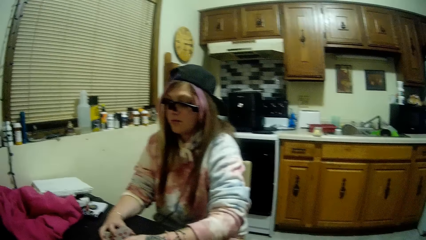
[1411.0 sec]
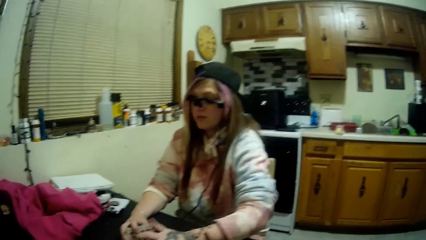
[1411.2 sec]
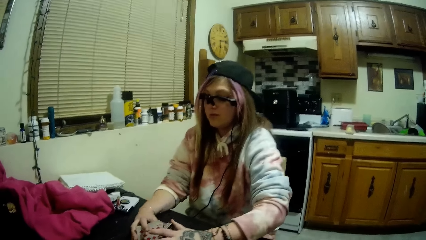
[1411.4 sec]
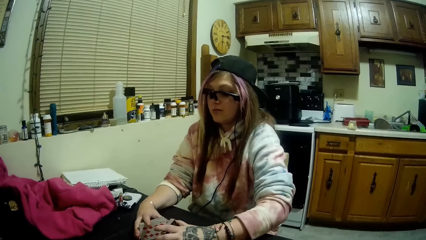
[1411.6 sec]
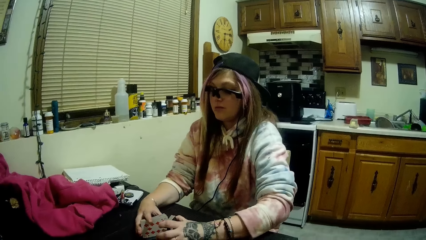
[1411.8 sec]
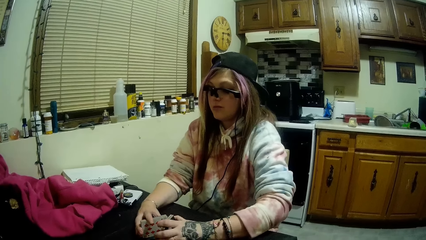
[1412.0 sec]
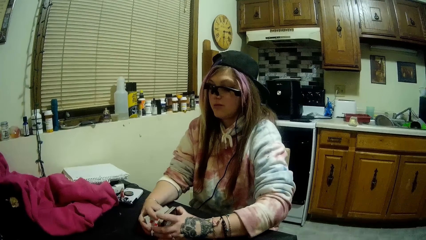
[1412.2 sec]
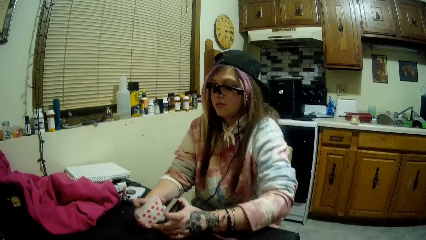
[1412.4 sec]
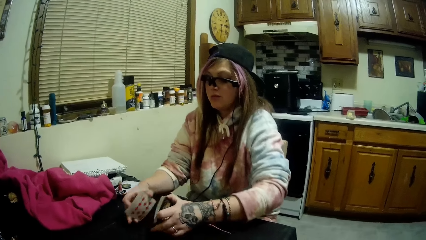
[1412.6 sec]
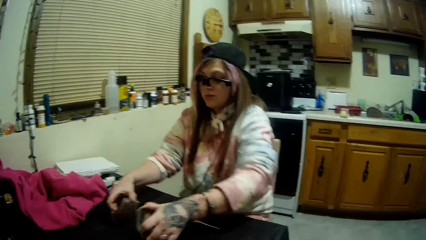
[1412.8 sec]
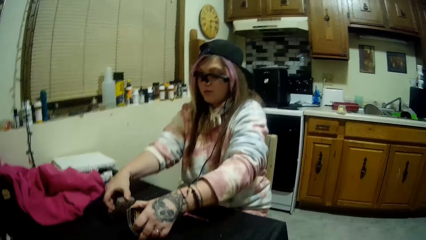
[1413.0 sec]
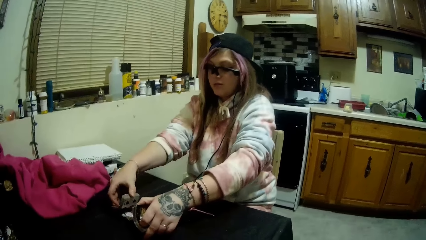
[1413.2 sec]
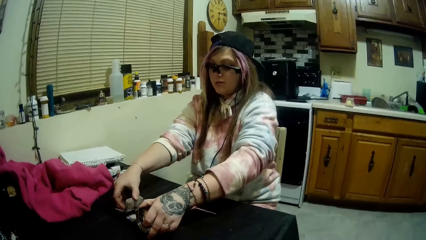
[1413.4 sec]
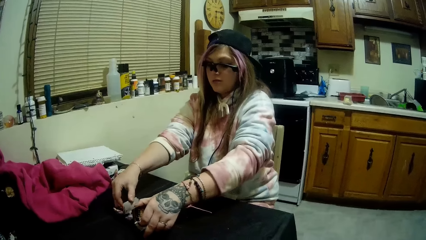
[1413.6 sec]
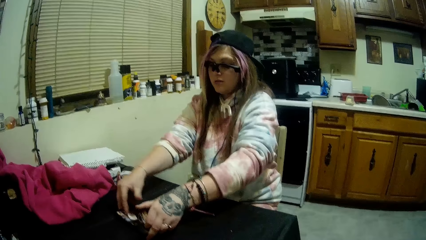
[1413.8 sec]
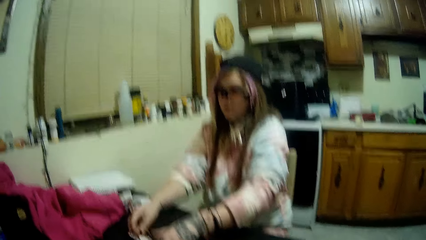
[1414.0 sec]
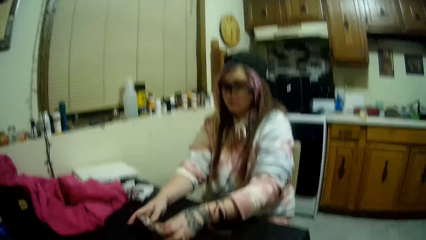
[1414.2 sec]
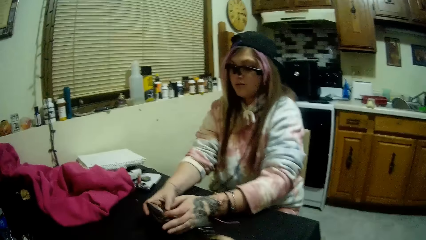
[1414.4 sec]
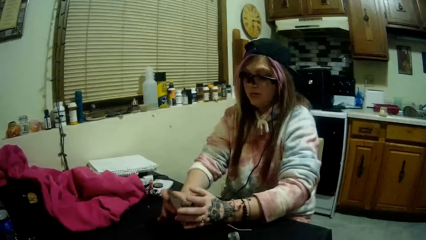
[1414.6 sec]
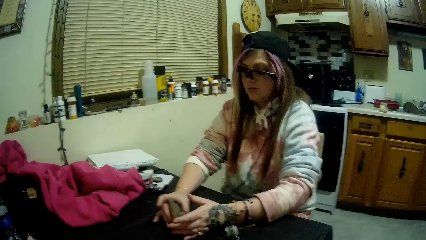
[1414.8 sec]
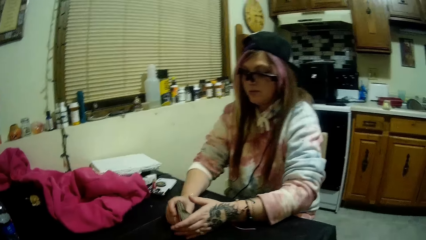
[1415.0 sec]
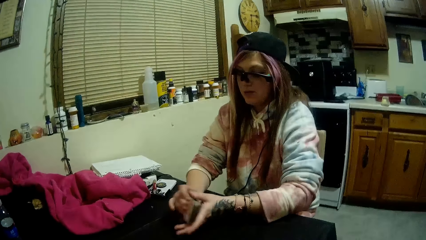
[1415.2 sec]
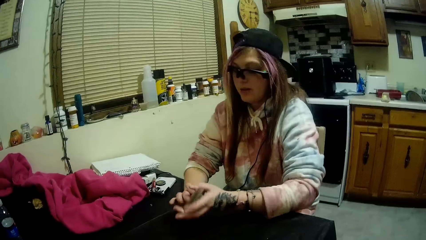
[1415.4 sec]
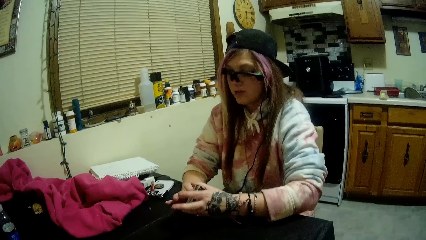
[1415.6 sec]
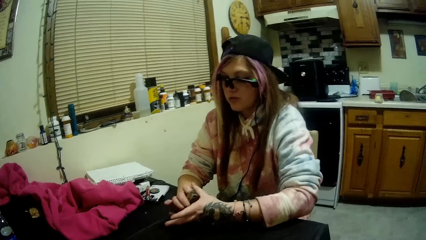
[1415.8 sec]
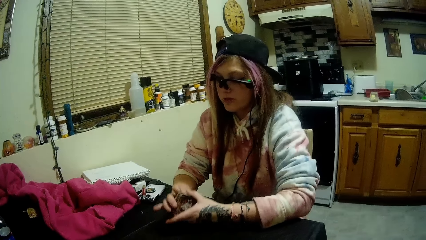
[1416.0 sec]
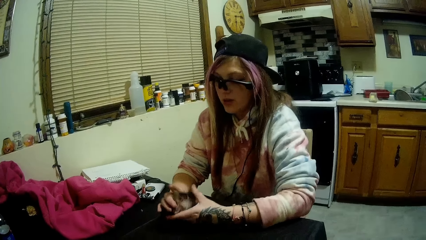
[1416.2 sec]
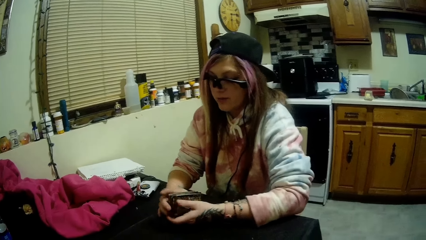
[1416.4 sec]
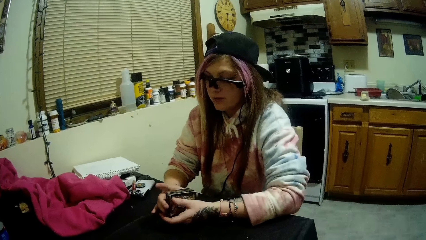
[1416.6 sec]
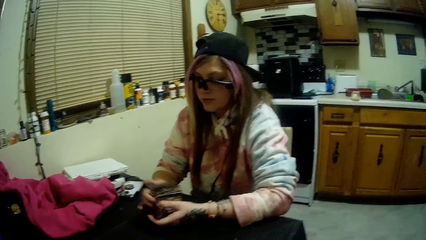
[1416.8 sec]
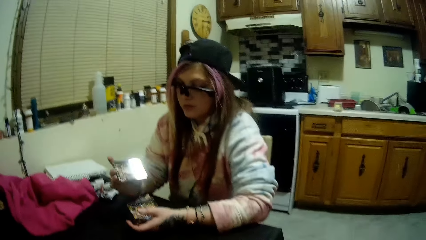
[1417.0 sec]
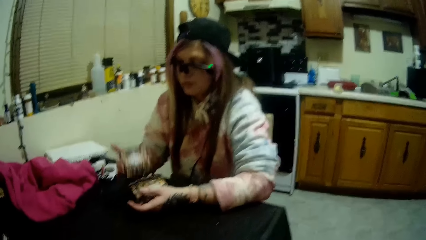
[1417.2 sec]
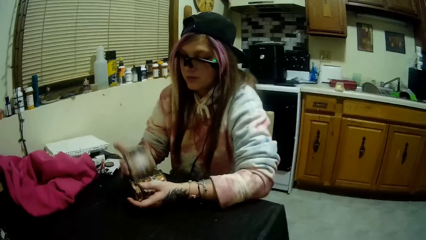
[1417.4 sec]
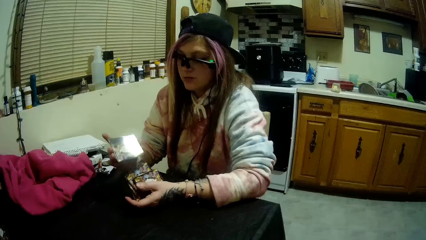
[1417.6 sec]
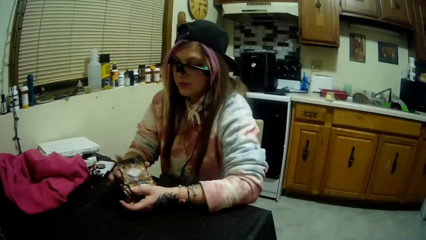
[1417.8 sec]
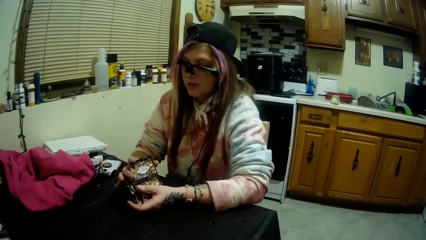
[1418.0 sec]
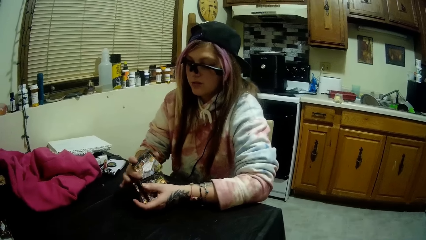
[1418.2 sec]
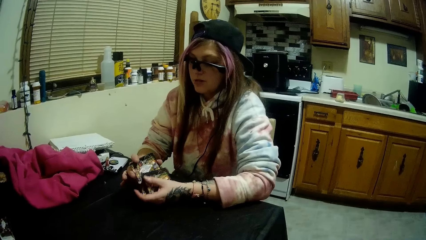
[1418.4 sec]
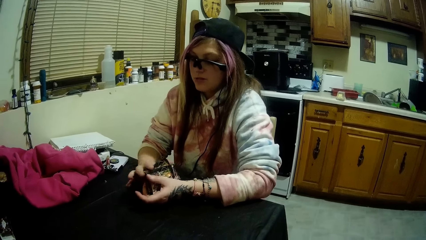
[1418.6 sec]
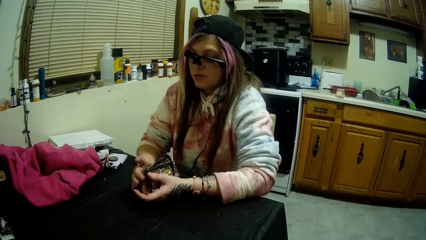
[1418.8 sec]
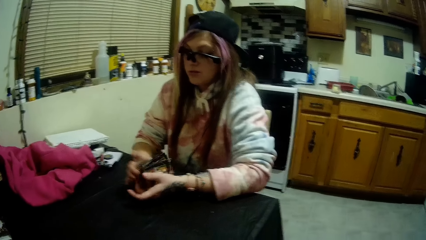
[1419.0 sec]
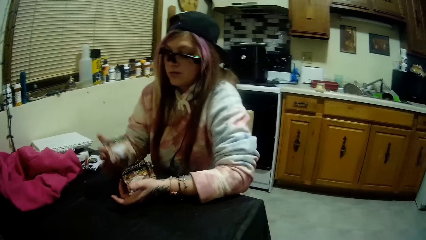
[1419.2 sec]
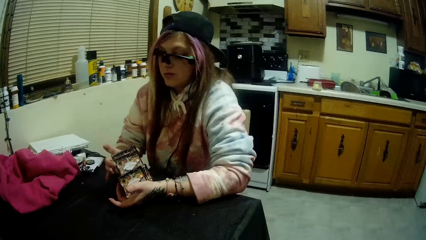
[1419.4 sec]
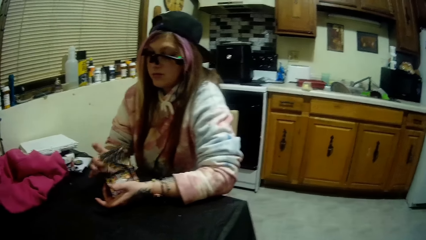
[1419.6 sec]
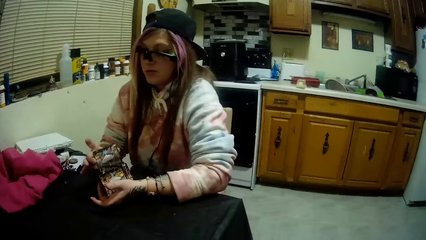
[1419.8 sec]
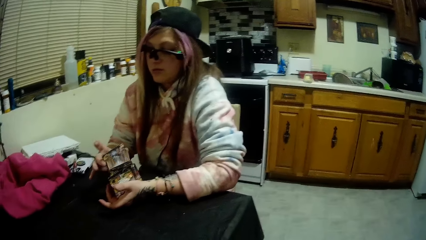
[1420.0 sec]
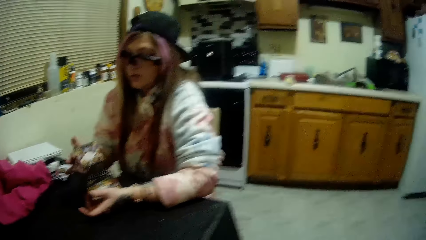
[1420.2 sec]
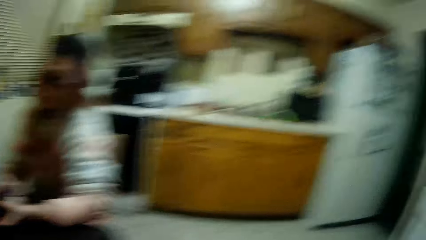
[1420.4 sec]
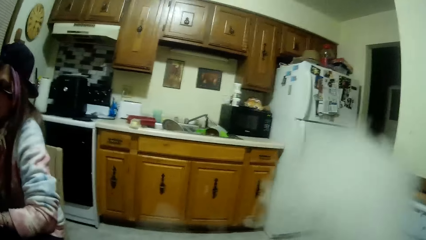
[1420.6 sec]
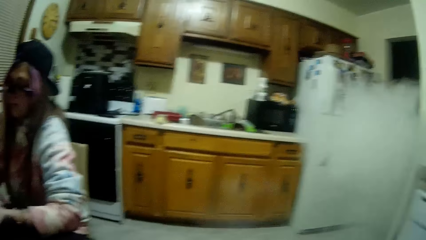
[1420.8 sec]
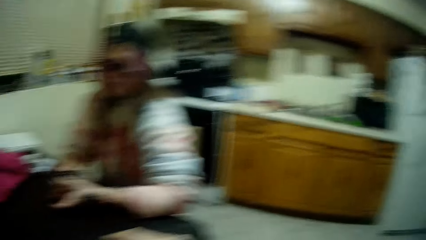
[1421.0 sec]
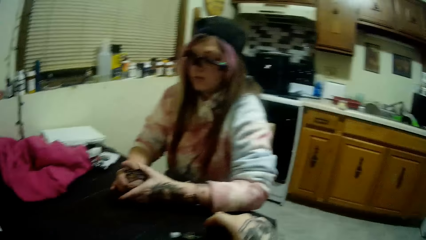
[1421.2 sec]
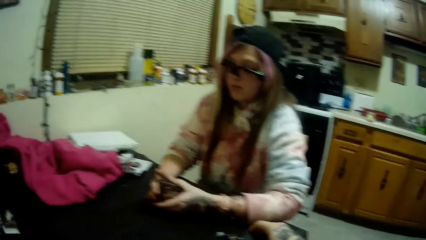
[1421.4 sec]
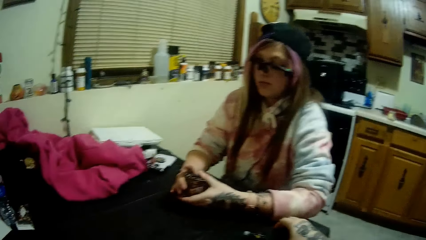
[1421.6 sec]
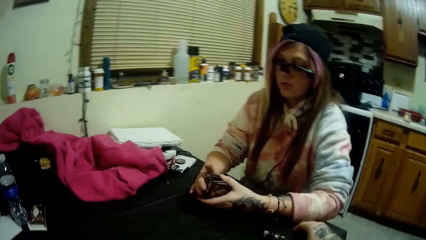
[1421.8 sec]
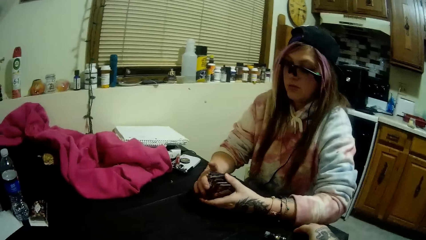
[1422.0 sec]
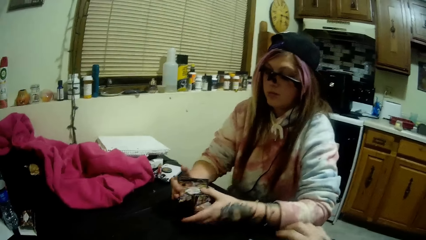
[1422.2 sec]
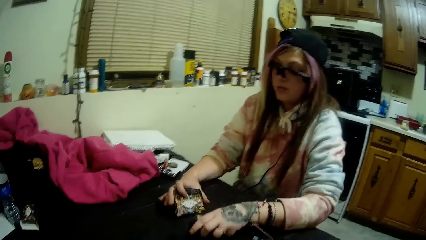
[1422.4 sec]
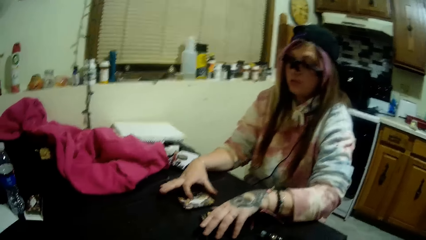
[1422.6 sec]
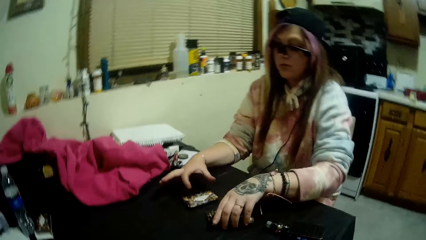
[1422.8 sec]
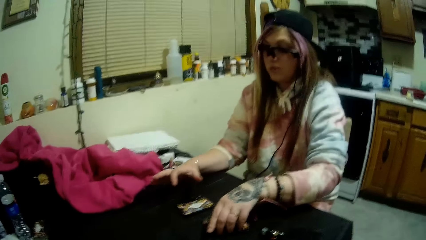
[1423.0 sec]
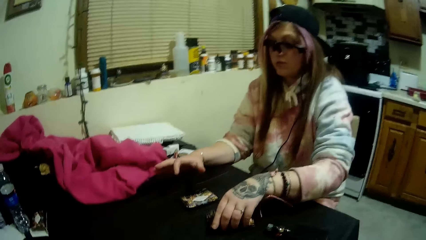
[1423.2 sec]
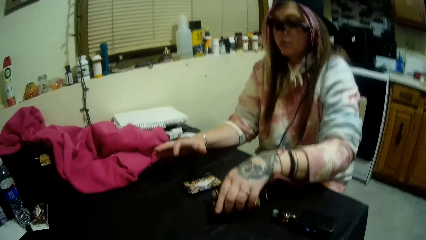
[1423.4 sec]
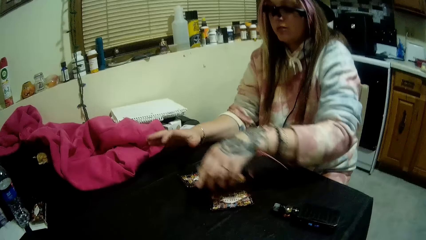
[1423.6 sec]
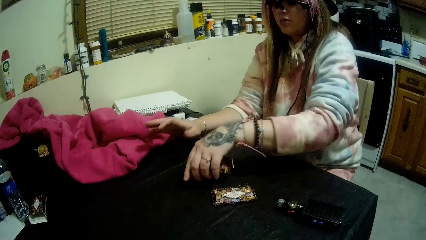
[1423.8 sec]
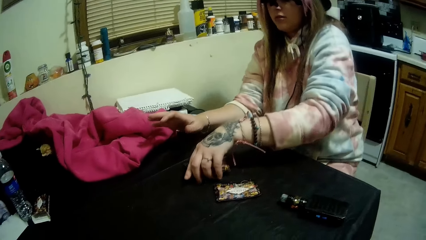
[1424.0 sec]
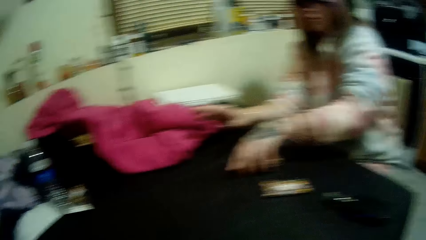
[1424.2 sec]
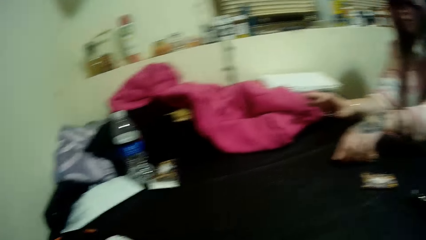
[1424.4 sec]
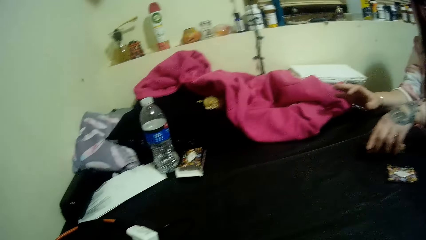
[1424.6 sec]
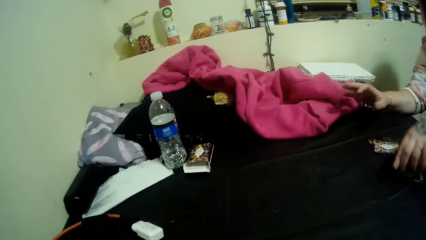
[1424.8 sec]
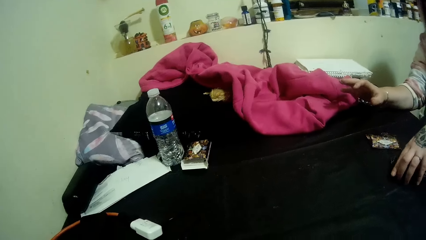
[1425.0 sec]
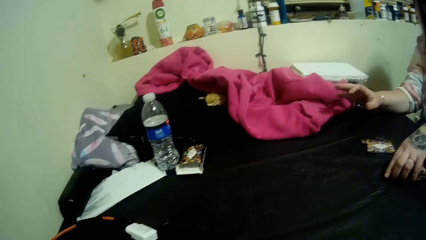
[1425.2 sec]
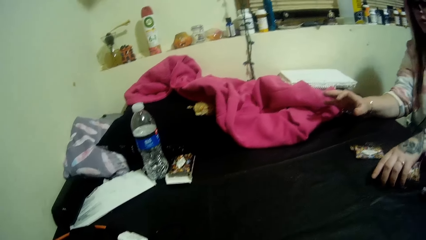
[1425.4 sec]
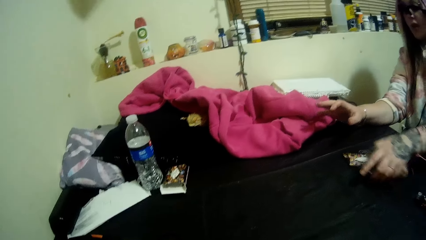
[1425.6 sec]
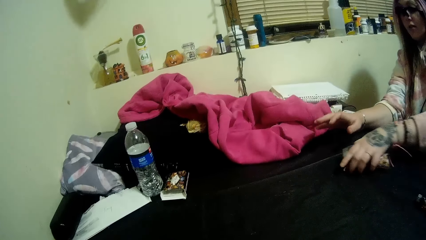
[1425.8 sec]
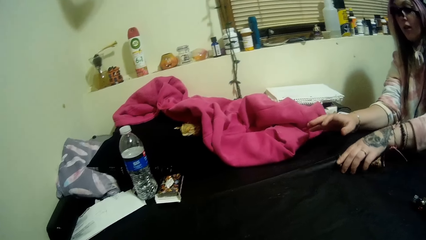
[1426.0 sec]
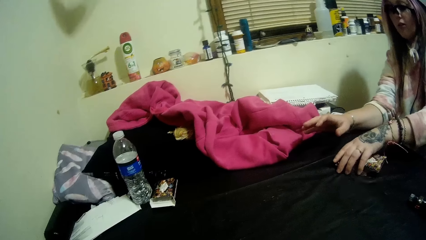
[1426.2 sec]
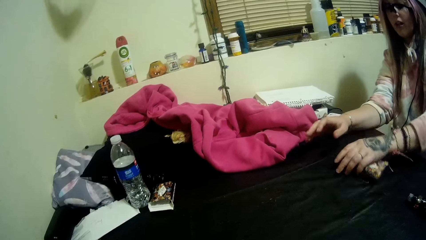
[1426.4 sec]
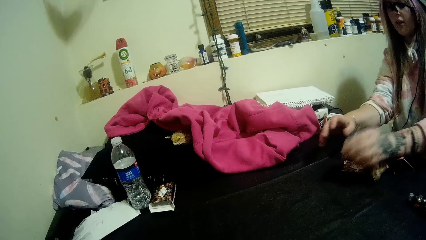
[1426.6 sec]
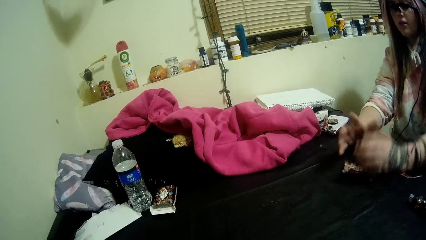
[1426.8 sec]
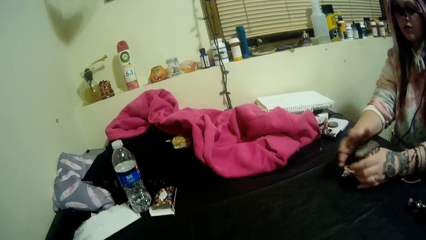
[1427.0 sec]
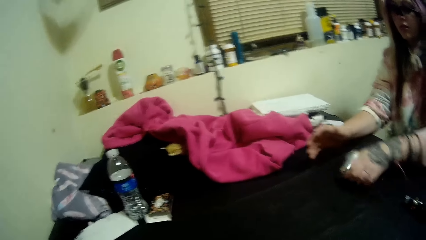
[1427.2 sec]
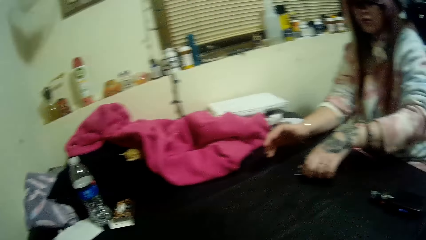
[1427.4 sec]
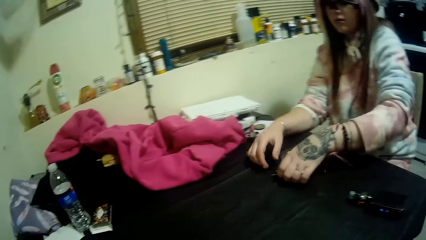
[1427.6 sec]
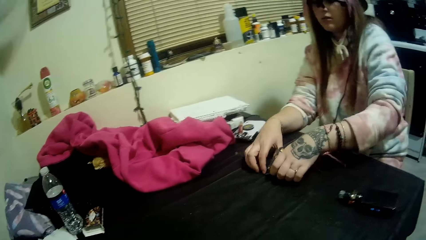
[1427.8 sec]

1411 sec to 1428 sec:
The camera wearer puts a cigar on the mouth. He picks up a bottle of liquid smoke with his right hand. The woman shuffles the cards. The camera wearer blows out the liquid smoke from his mouth. He drops the bottle of liquid smoke on the table with his right hand. He looks around the table.
